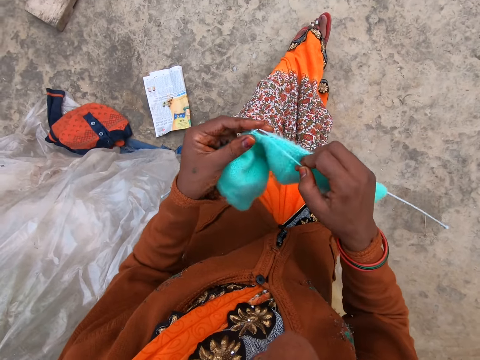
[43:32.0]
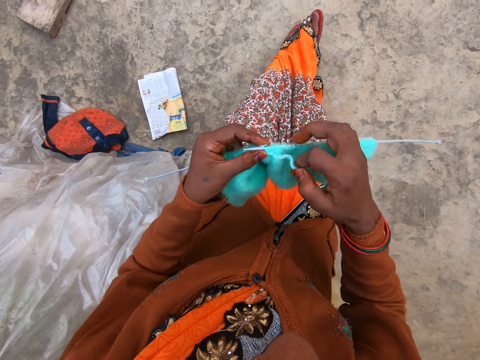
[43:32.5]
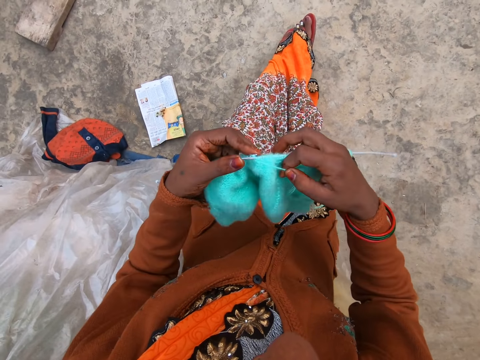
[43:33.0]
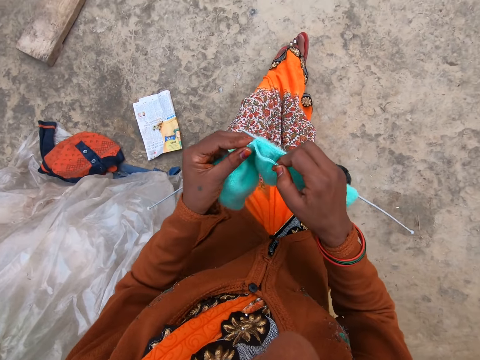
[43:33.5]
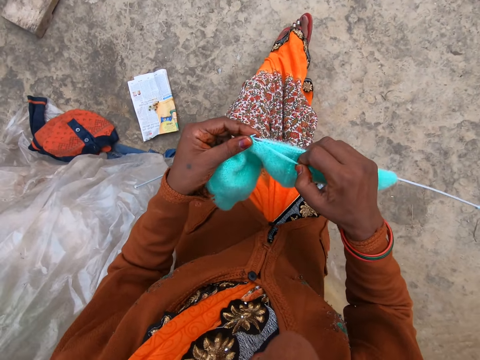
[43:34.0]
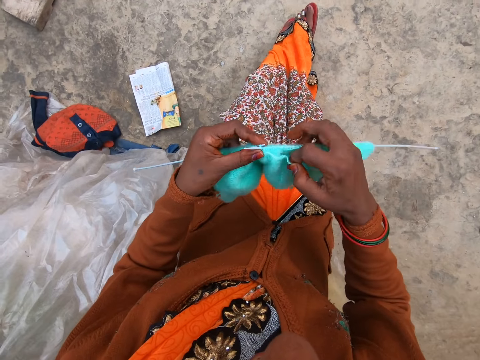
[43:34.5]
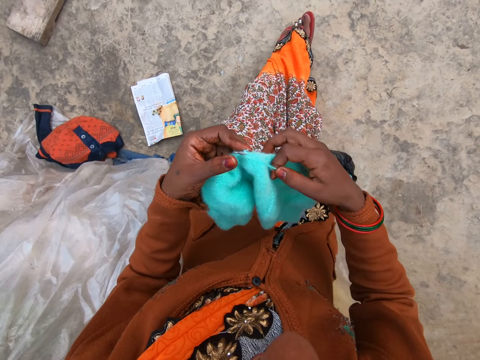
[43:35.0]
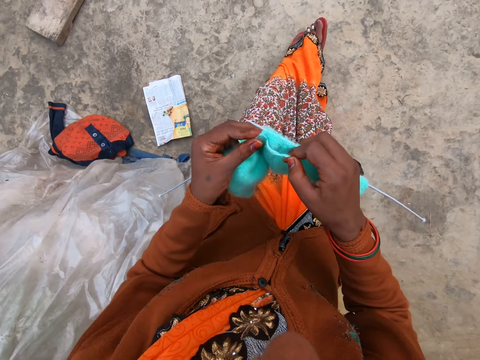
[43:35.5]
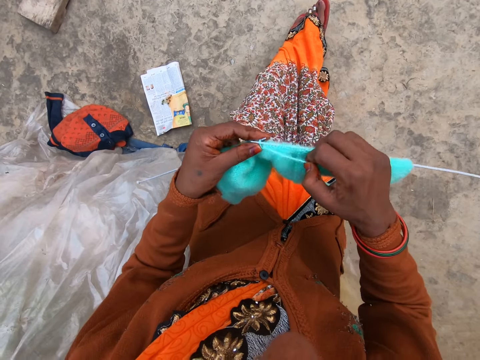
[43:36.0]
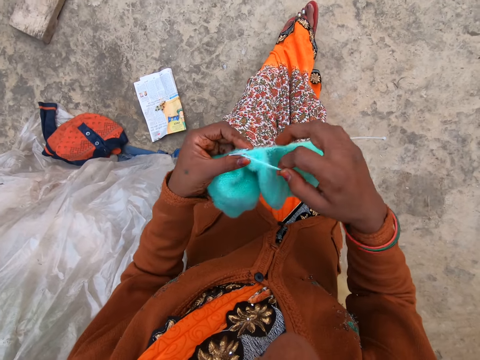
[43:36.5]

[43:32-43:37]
The camera wearer knits the yarn.

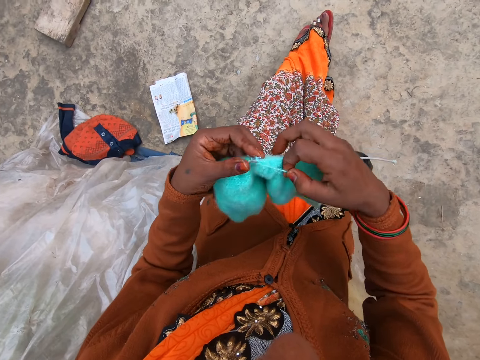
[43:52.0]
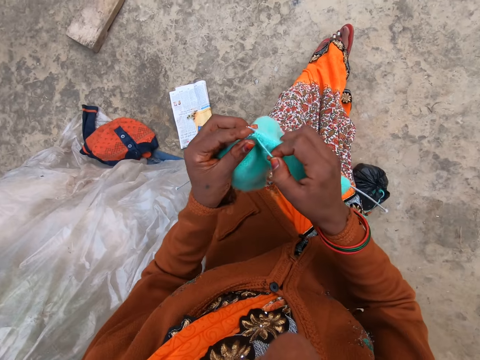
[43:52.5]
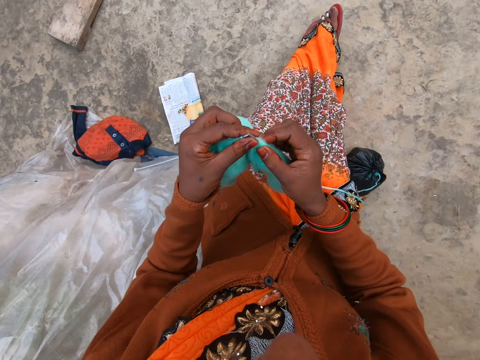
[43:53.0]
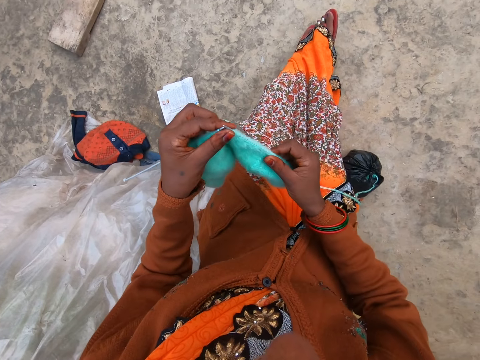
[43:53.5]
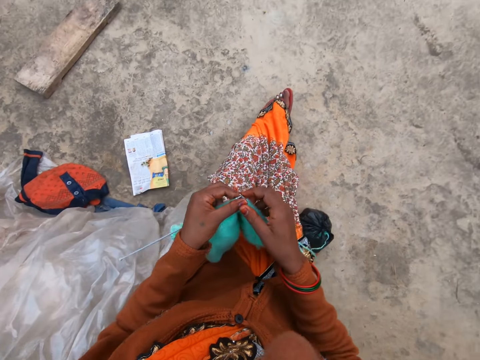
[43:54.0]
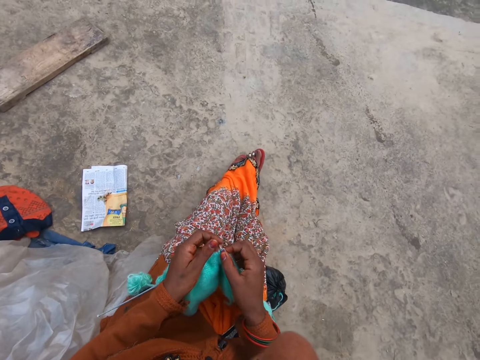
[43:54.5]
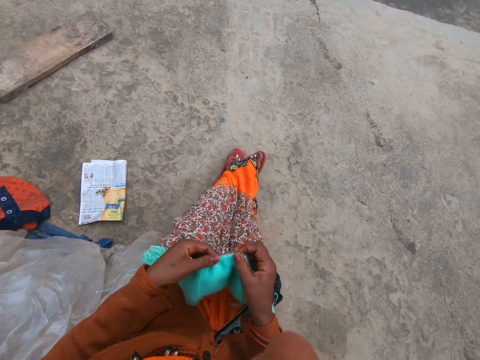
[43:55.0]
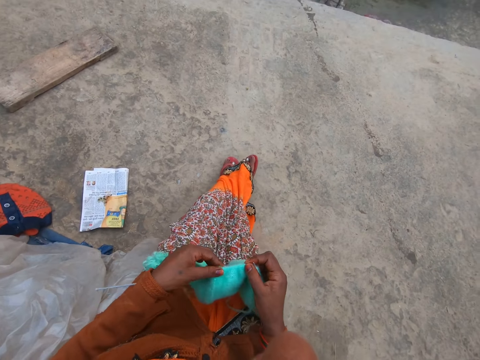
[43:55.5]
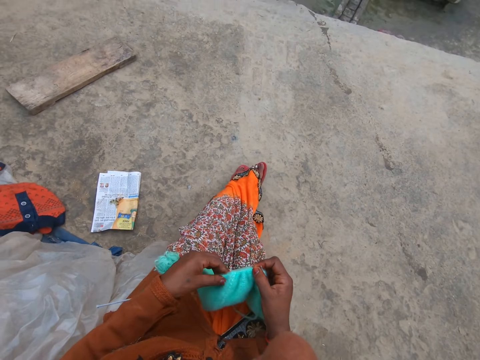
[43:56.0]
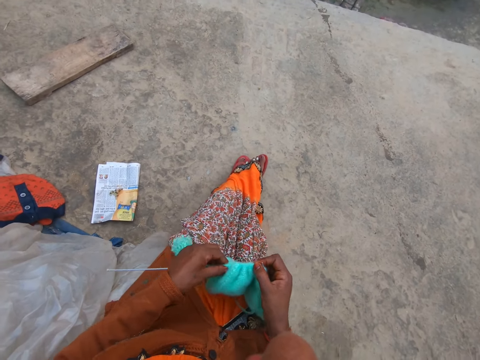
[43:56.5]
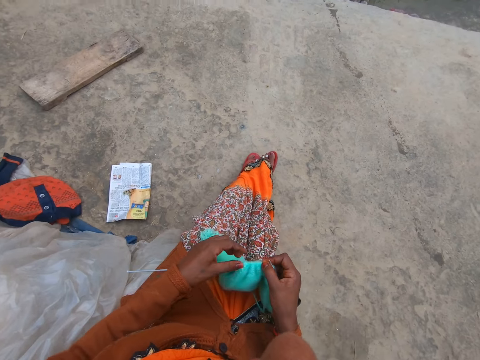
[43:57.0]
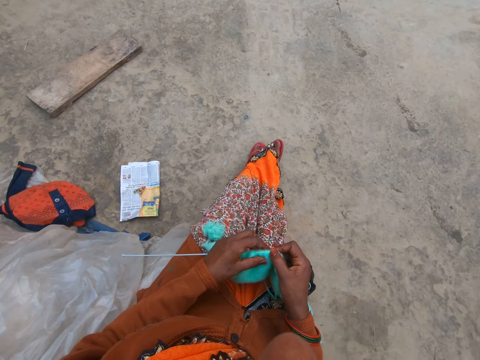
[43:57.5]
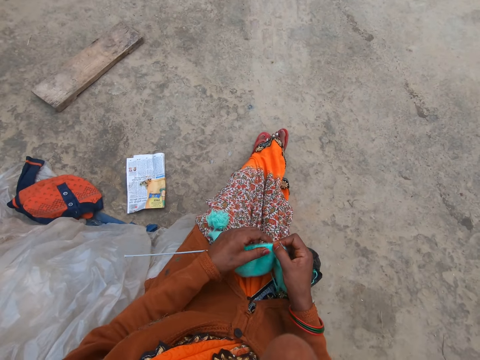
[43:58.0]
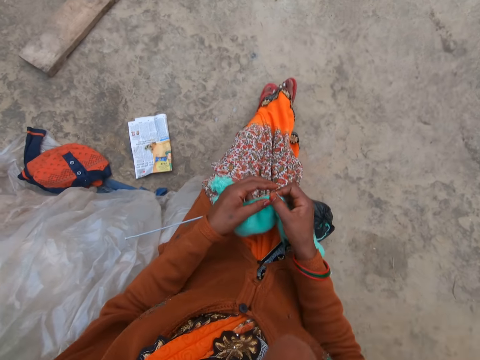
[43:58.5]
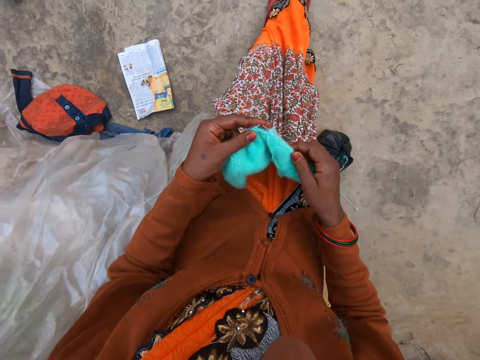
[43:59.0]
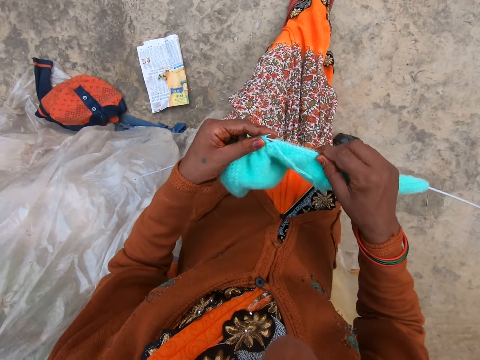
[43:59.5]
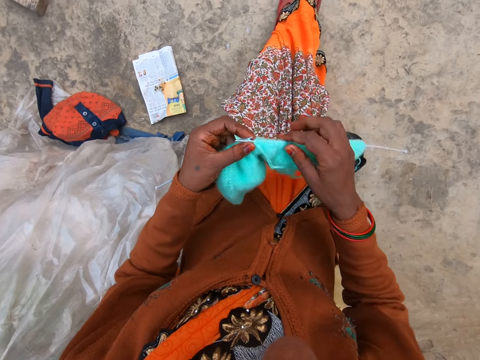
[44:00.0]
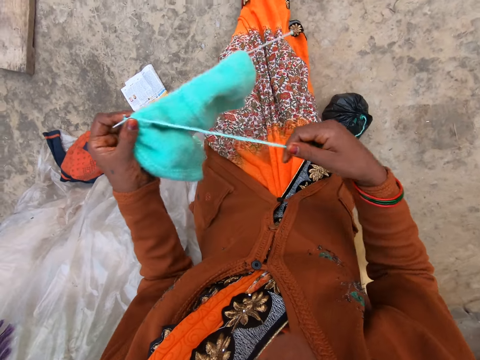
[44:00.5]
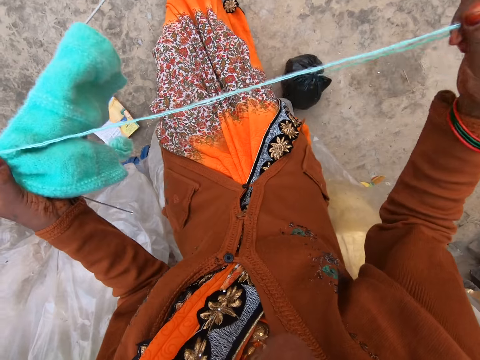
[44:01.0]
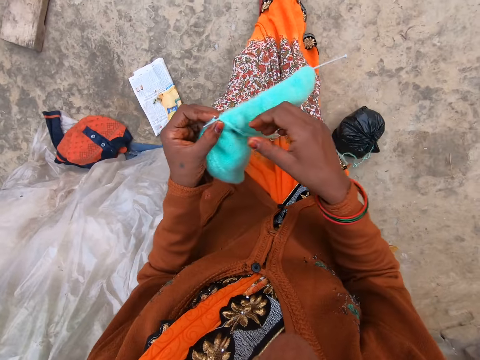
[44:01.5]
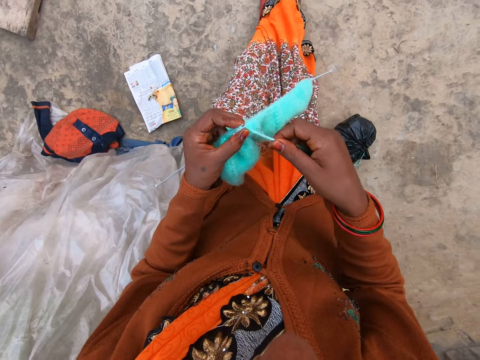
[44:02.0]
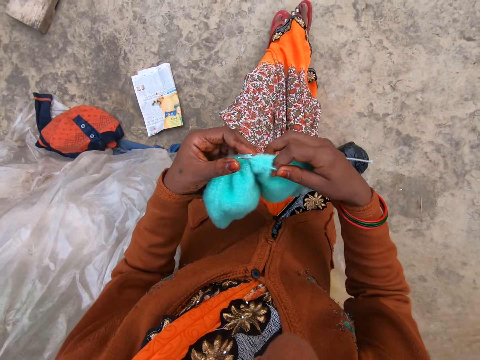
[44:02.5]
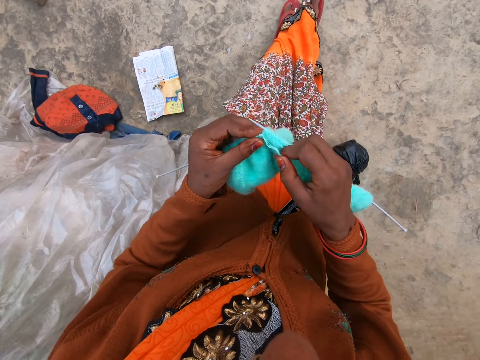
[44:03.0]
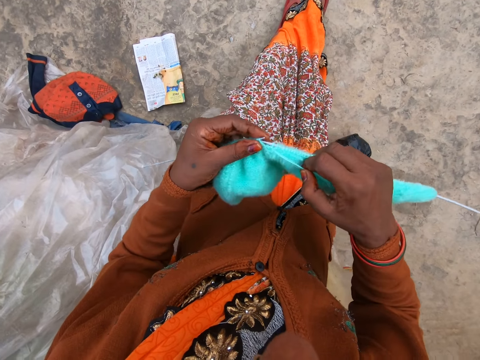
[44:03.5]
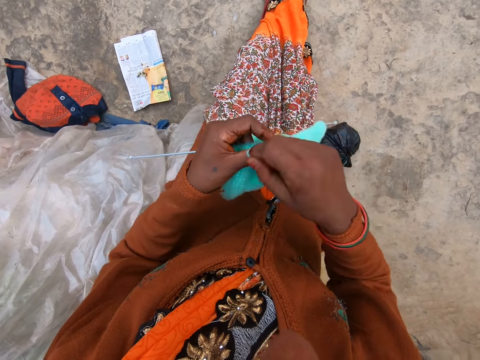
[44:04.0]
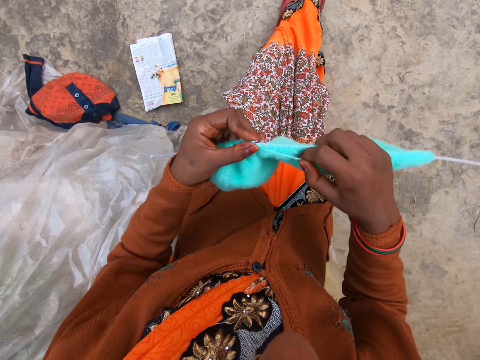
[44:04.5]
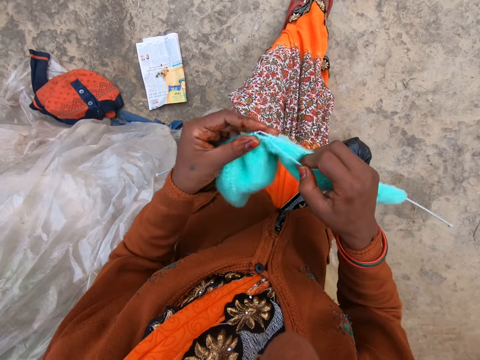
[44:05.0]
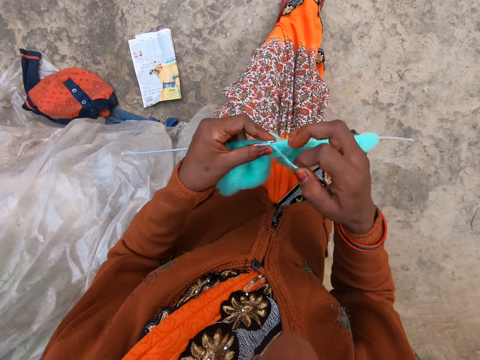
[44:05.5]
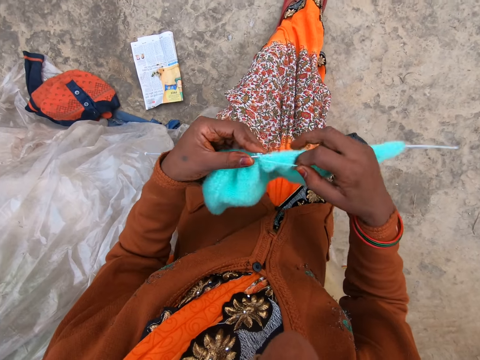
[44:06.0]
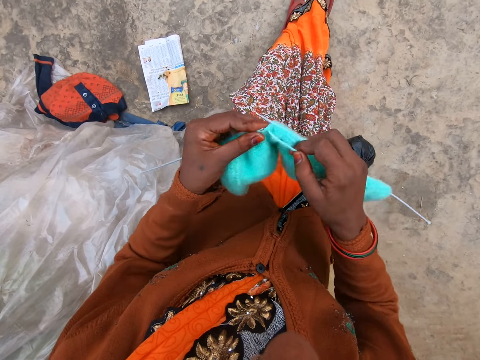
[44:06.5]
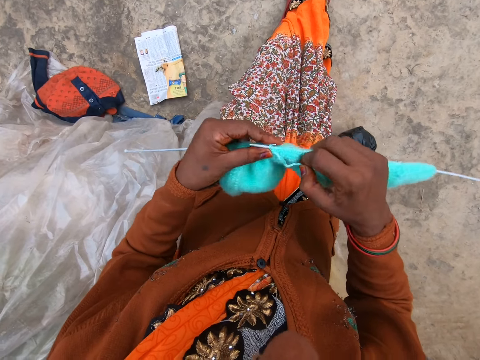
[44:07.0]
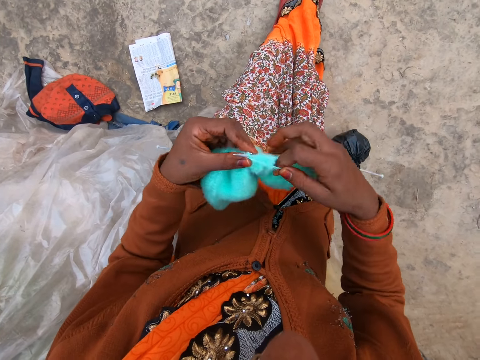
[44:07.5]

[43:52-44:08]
The camera wearer pulls the knitted fabric. They adjust the fabric. They stretch out the yarn or thread. They knit the yarn.

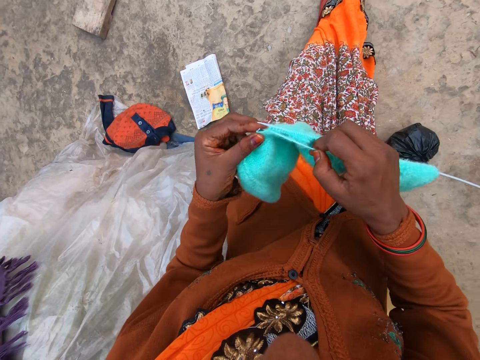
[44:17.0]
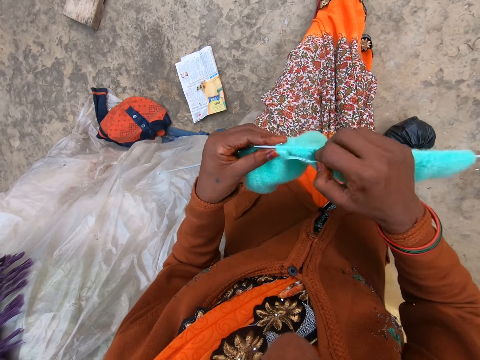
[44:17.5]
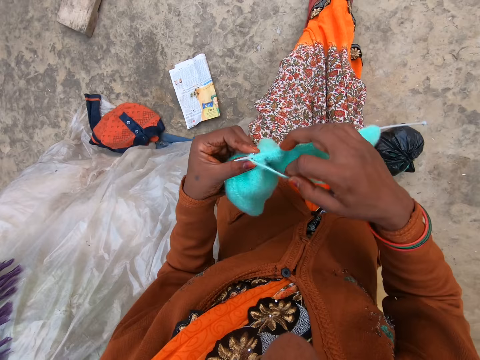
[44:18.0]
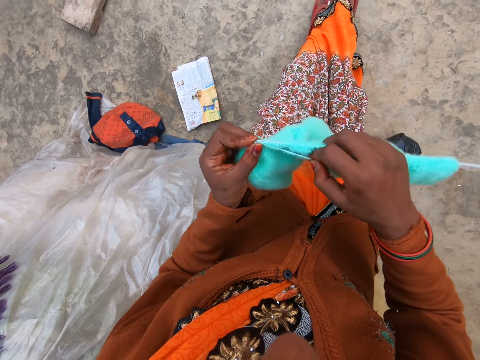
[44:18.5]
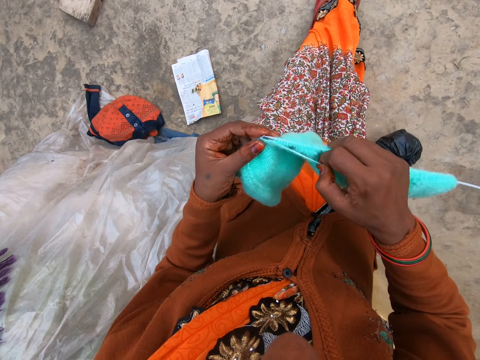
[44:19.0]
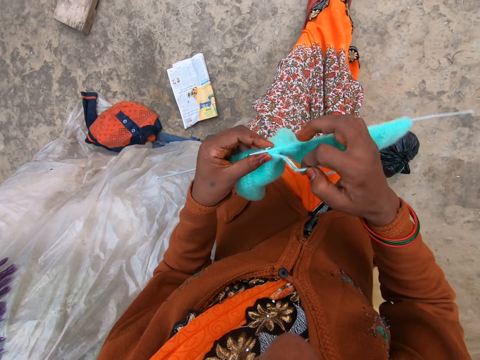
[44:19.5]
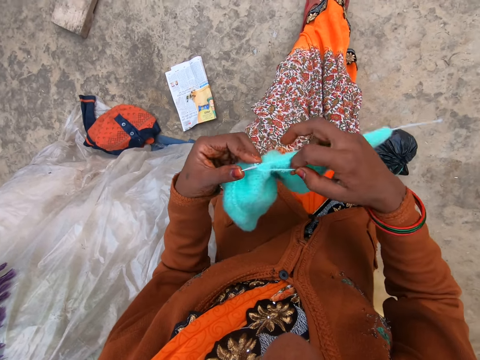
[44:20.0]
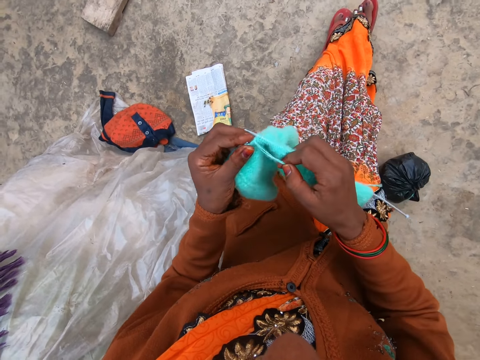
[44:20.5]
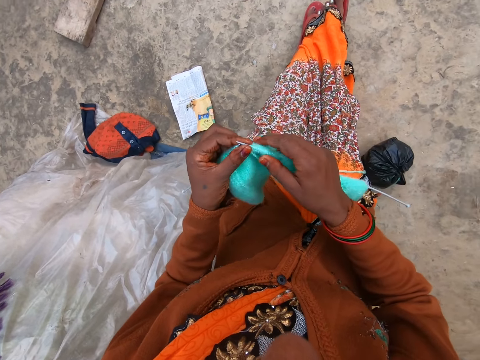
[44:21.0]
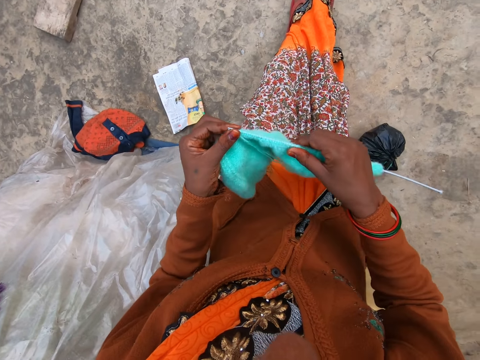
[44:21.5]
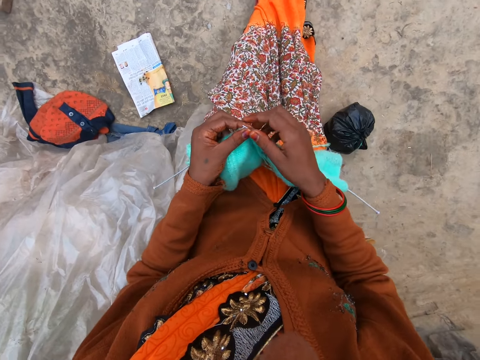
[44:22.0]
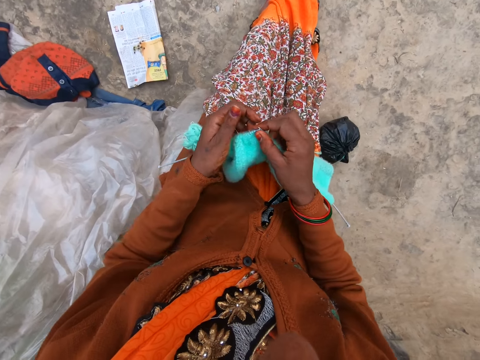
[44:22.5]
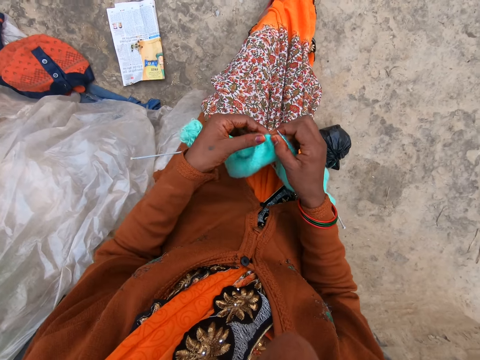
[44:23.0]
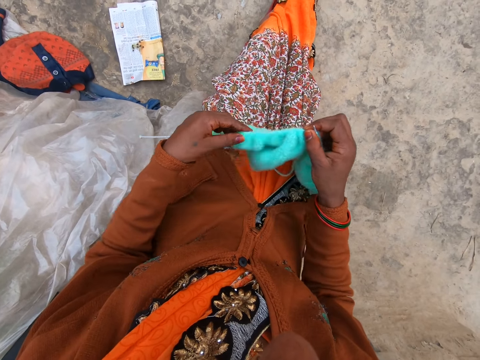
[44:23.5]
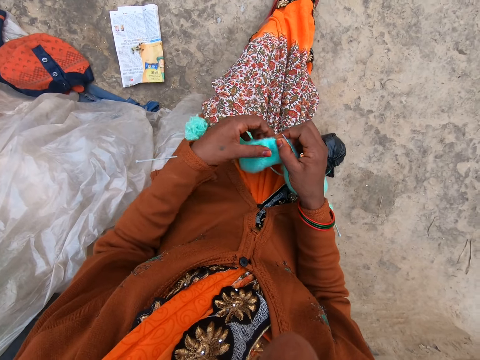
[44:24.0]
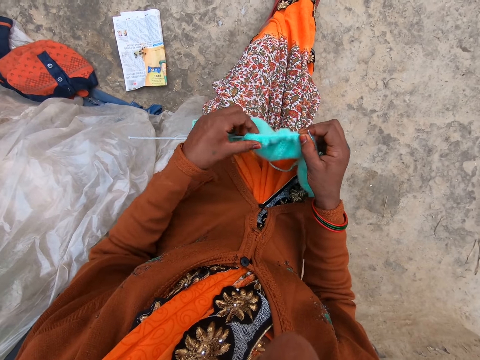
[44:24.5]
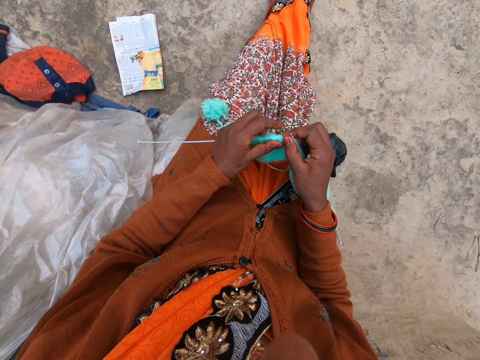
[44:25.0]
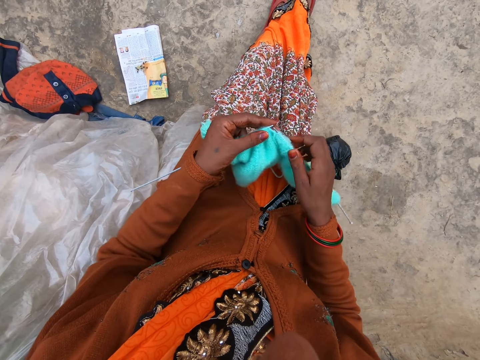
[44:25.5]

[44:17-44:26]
The camera wearer pulls the knitted fabric. They adjust the fabric.
